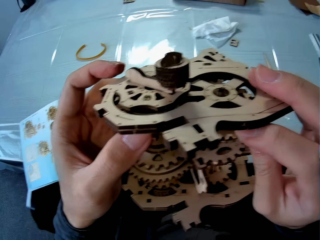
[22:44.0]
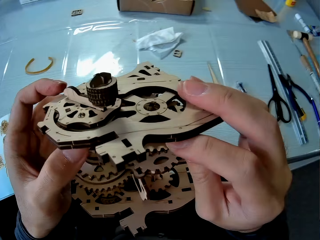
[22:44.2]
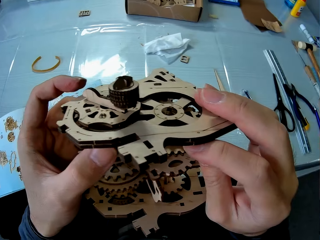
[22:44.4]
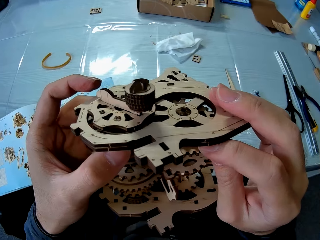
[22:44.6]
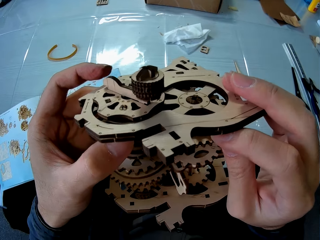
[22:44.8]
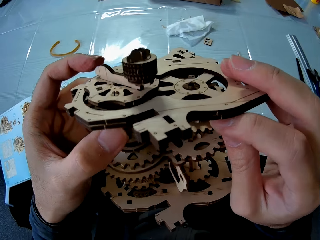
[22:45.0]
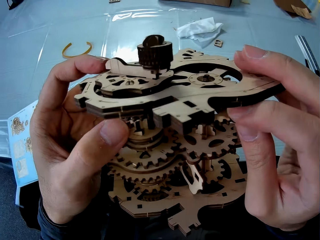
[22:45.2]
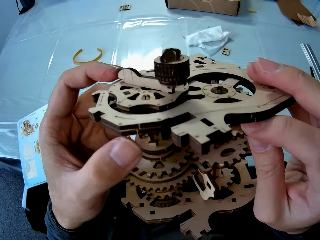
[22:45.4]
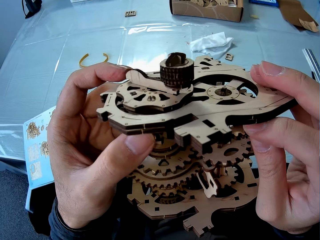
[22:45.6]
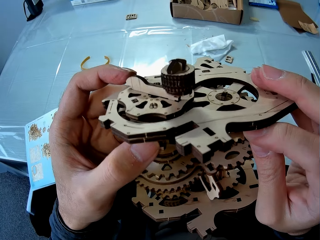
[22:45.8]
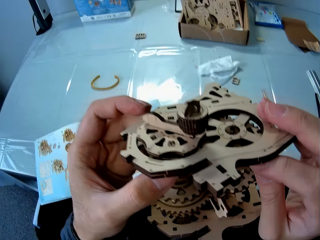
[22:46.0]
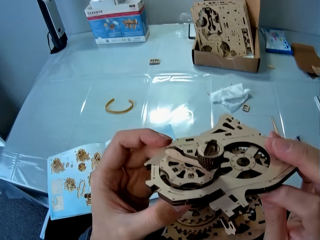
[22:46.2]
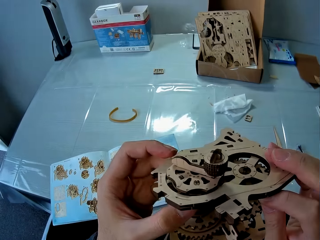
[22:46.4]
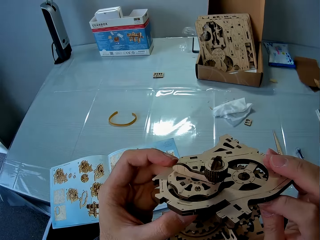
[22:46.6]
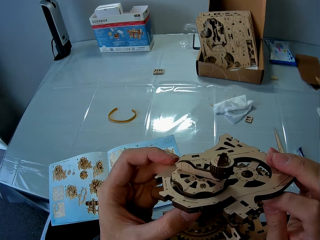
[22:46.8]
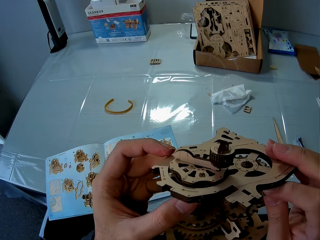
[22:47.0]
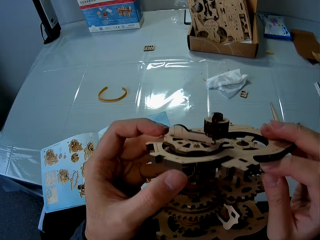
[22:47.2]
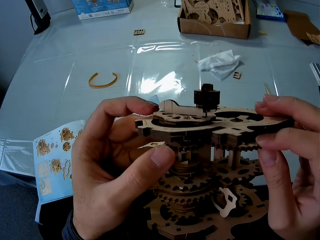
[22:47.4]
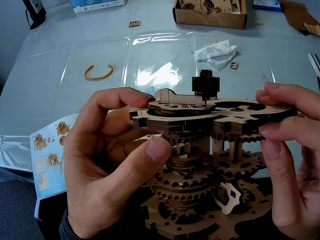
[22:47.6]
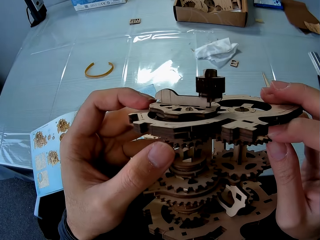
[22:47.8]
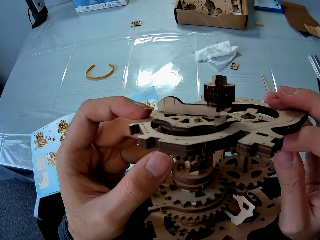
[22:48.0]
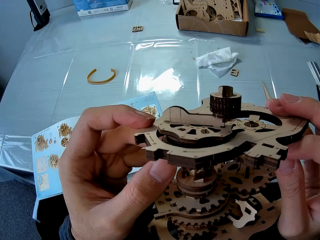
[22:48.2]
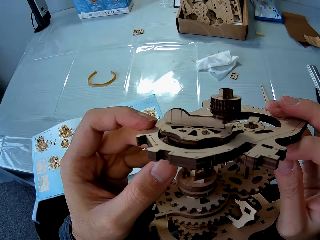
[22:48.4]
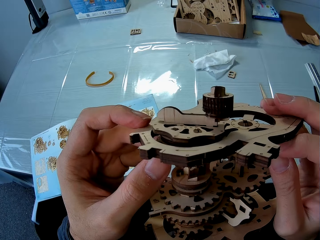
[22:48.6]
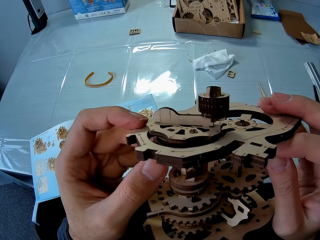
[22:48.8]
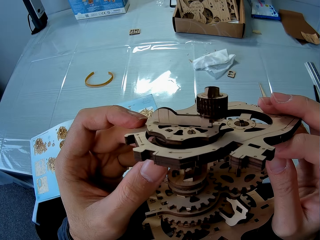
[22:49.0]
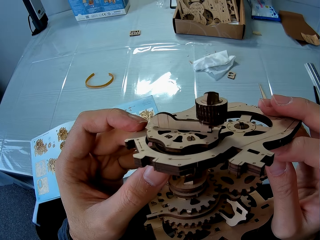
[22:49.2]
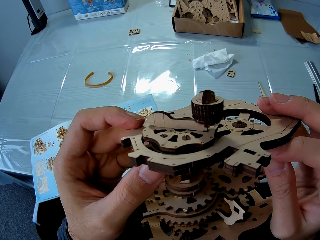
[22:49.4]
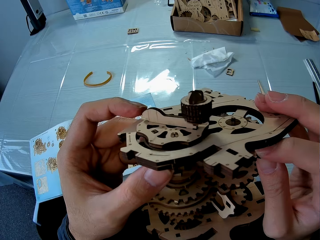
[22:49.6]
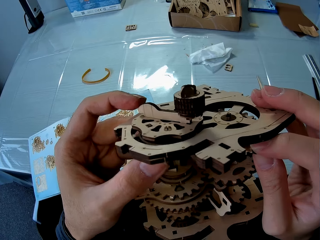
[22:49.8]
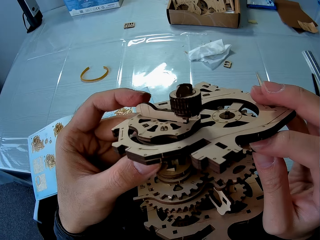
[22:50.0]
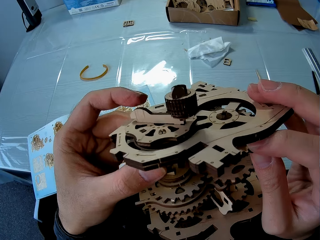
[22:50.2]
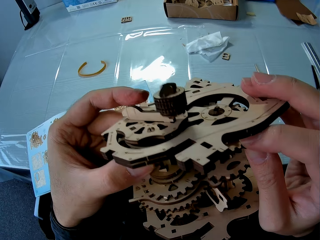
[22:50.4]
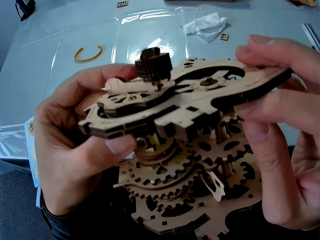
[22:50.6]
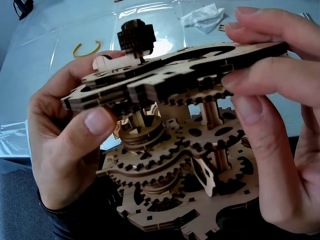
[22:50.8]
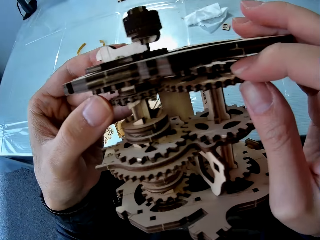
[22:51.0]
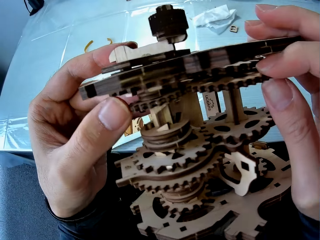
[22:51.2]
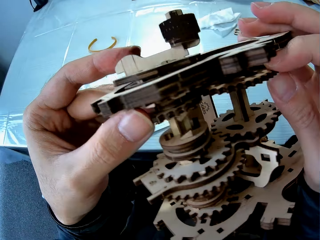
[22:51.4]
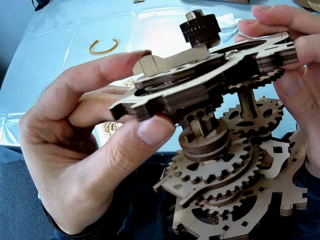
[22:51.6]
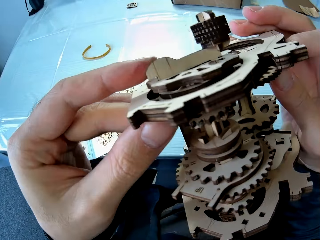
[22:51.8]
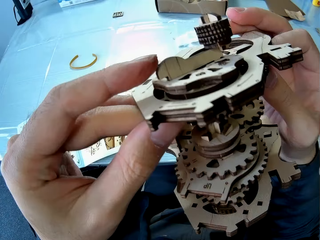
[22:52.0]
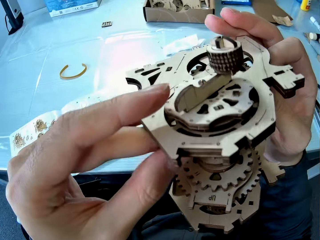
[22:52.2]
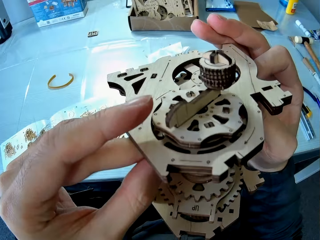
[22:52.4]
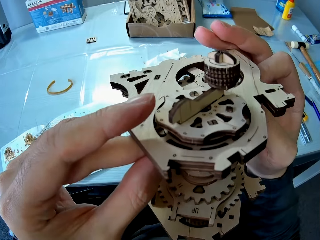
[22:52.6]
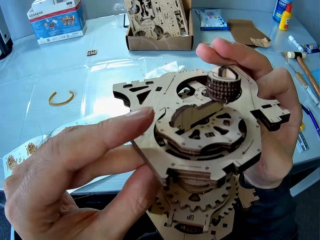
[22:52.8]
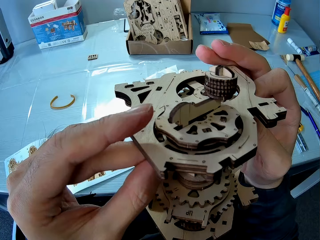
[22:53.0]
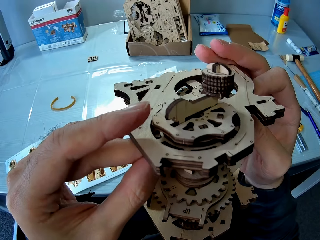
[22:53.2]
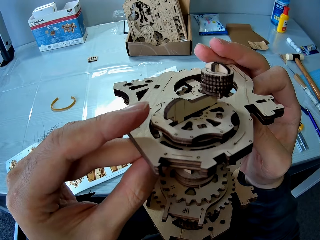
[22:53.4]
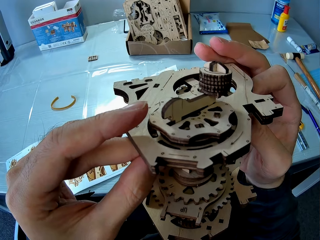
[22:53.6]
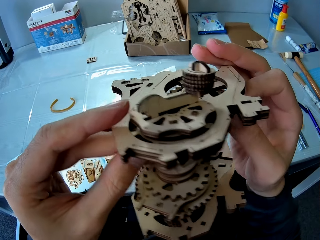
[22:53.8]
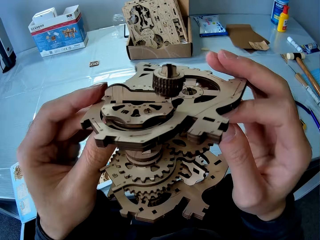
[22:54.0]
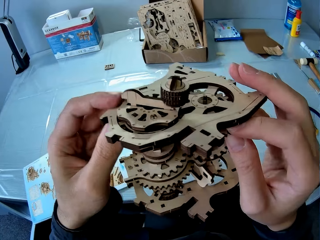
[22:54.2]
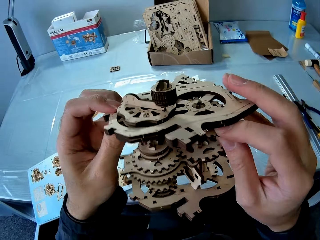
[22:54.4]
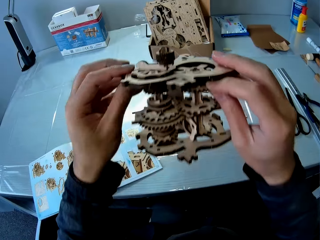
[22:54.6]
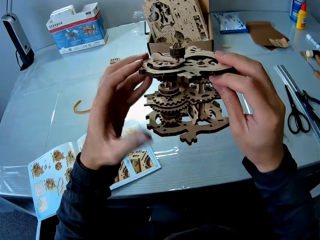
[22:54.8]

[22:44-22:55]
The camera wearer fixes the laser cut wood craft puzzle. They steer a gear model.

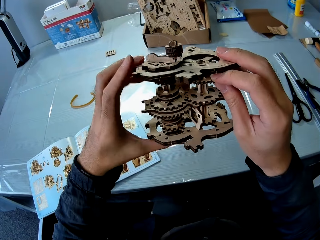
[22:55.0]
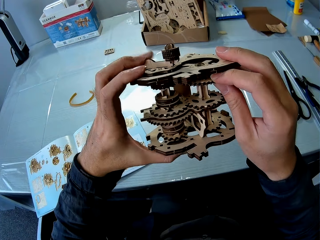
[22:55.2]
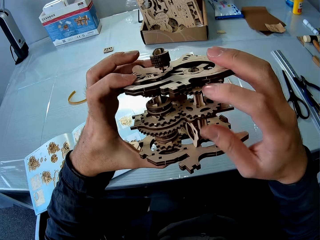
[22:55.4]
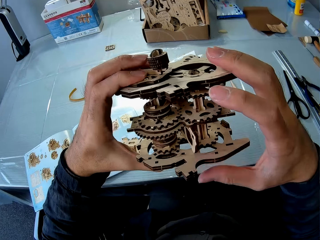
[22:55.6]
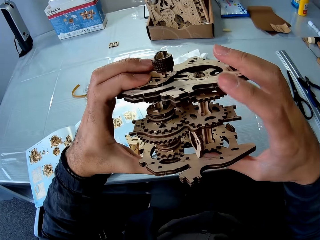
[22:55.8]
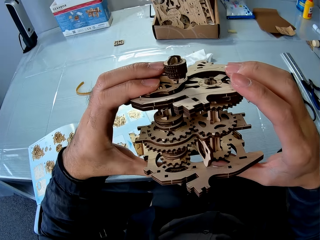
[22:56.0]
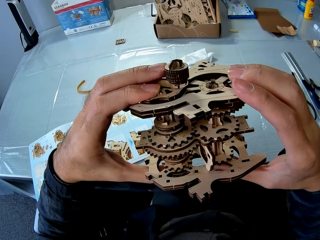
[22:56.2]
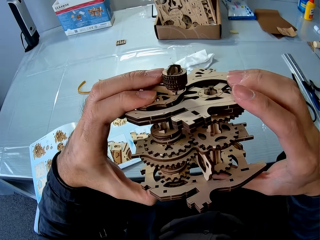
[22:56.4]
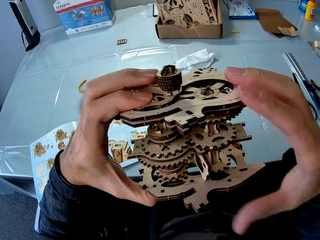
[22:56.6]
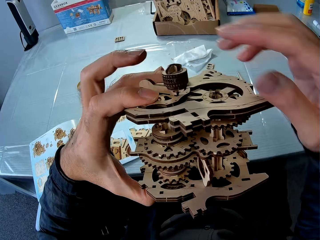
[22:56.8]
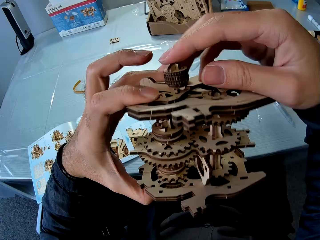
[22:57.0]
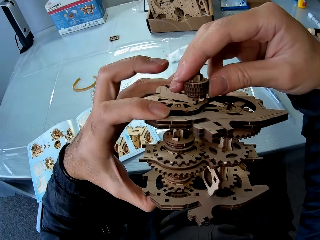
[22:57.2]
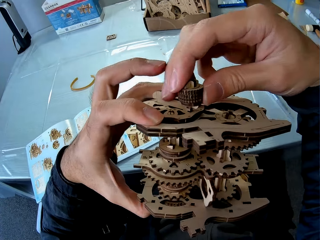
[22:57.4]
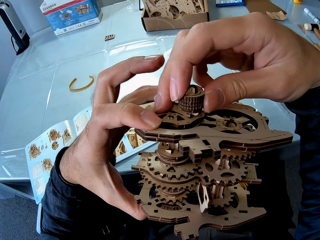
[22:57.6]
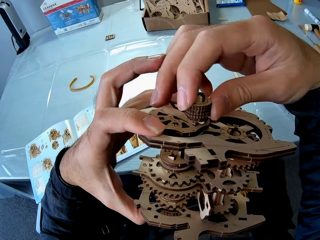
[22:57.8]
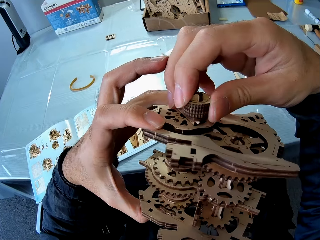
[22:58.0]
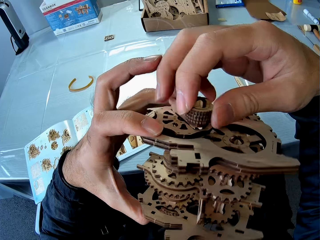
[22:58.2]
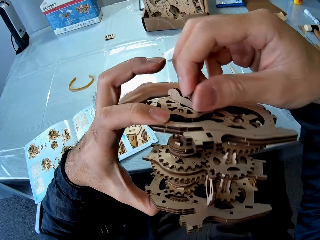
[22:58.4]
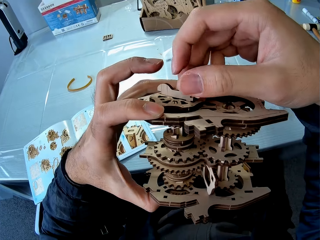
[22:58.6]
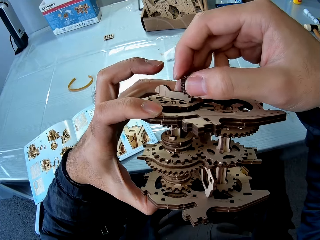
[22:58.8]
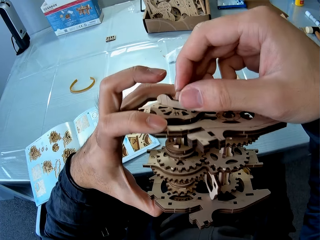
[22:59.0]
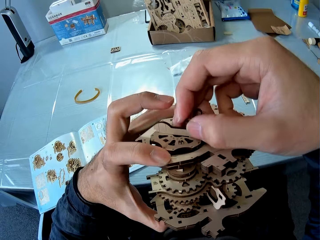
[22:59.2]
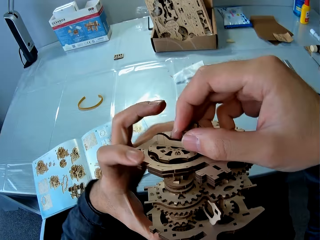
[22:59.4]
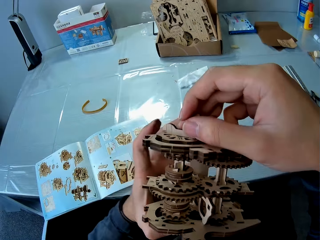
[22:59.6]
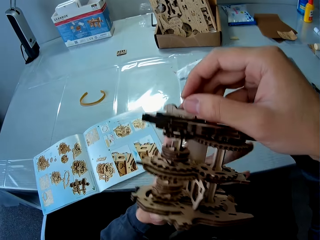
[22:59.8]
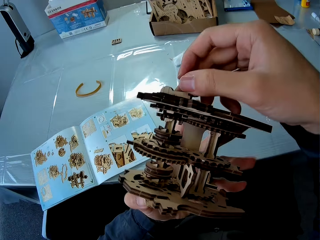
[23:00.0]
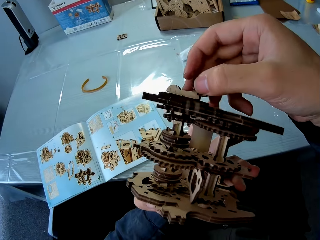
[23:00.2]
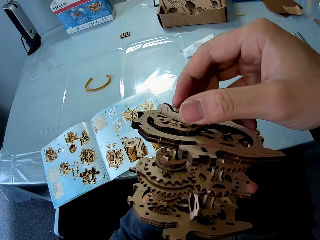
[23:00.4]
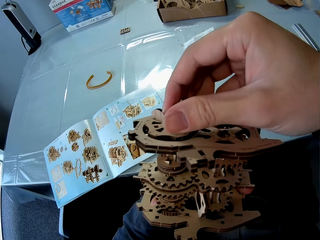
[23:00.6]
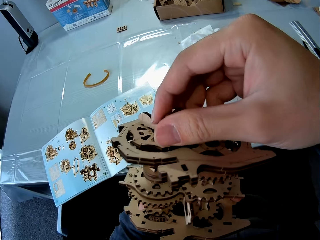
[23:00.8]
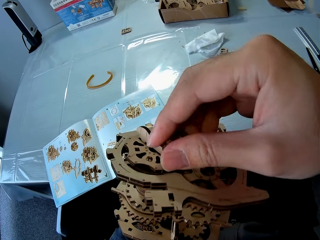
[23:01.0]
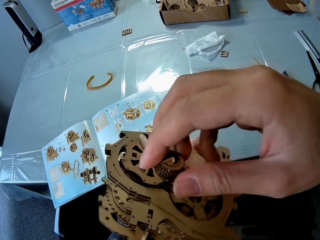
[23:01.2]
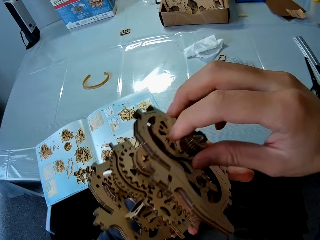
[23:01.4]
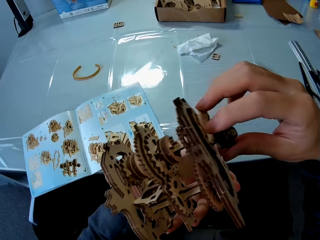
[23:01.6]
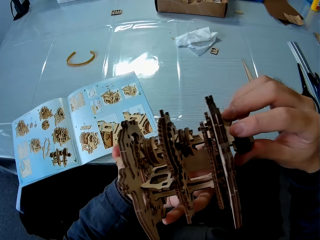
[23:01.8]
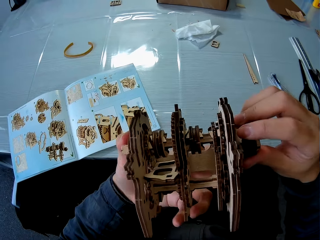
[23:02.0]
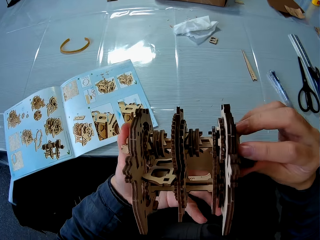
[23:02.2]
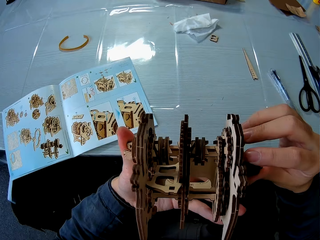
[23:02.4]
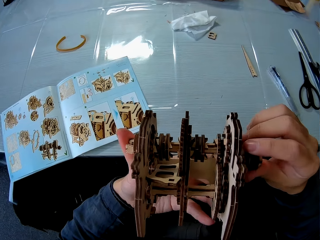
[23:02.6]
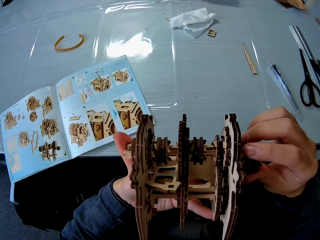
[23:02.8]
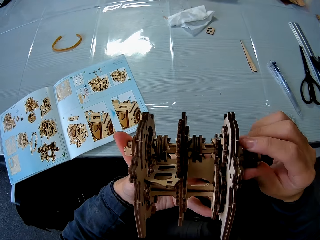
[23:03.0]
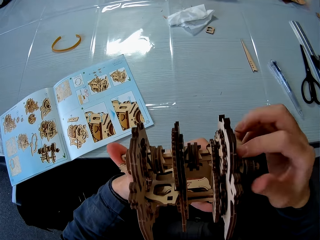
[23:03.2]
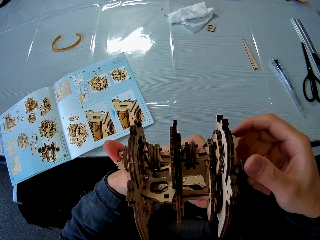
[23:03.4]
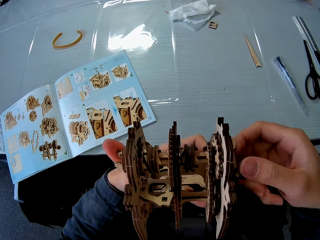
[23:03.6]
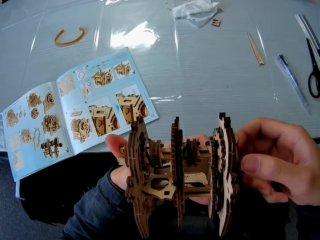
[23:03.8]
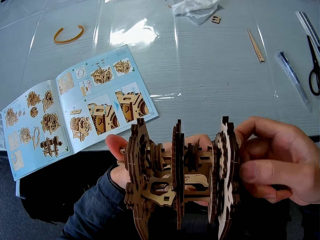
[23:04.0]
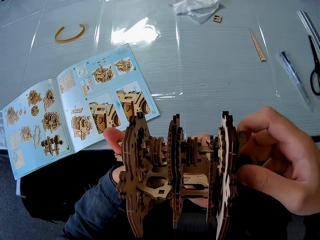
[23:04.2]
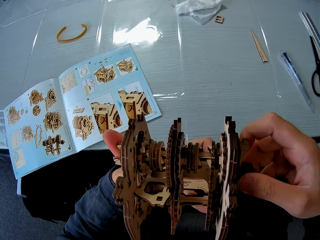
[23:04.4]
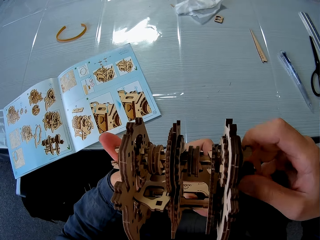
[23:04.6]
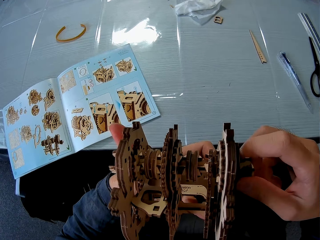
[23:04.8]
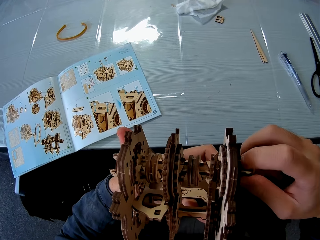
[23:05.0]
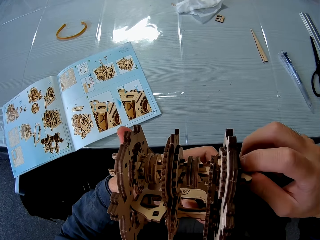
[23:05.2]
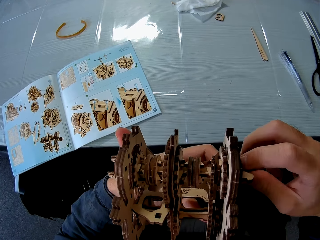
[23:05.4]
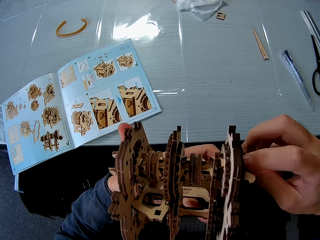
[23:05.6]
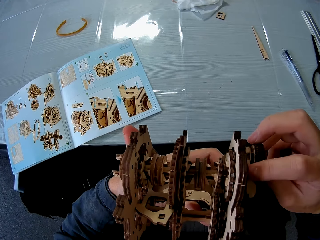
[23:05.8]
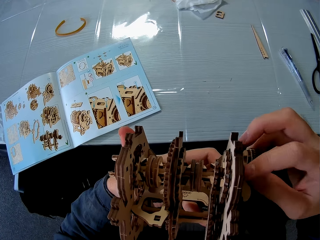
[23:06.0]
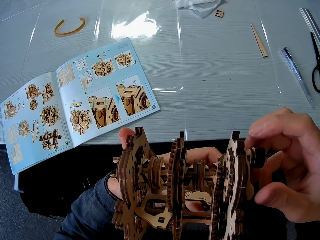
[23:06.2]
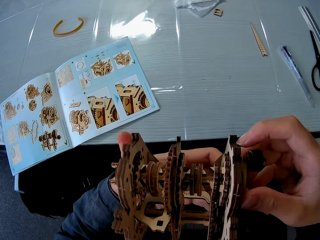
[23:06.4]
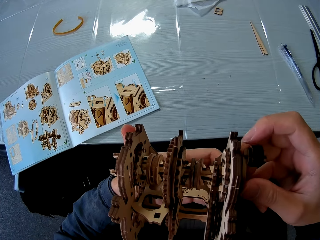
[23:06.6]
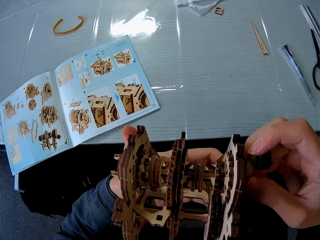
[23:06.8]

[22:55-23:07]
The camera wearer twists a gear model.
